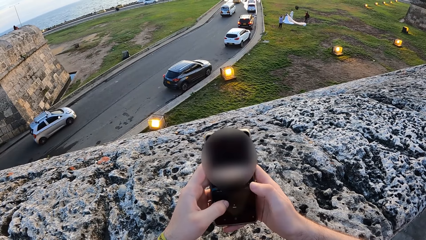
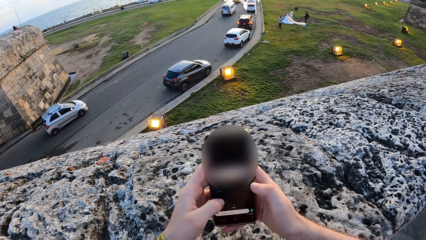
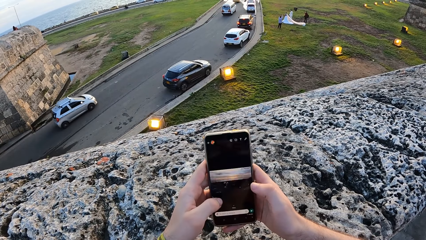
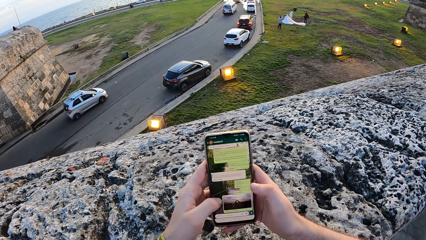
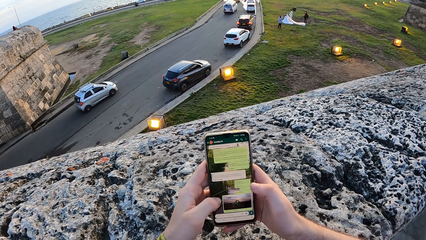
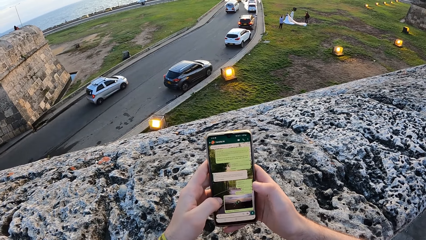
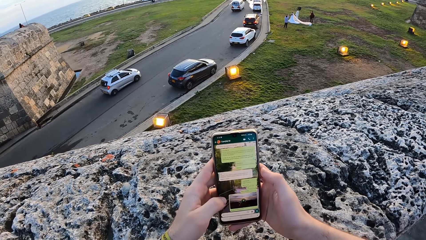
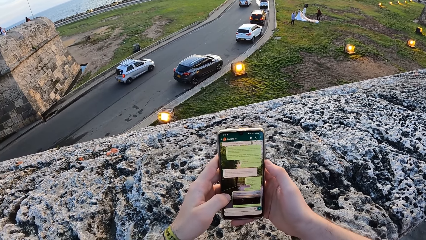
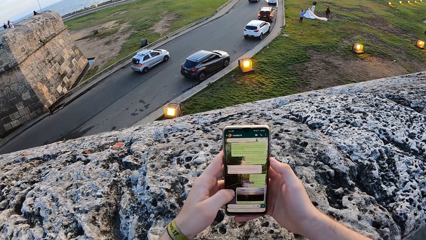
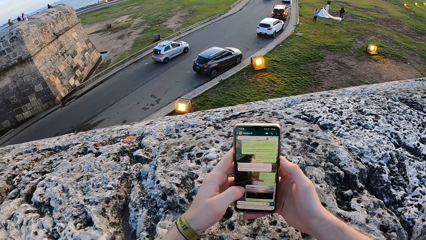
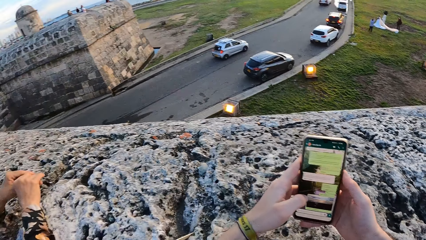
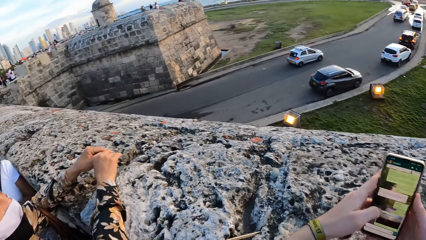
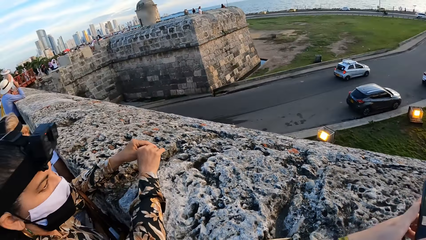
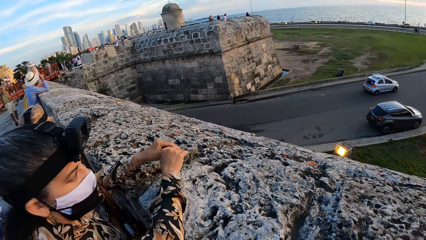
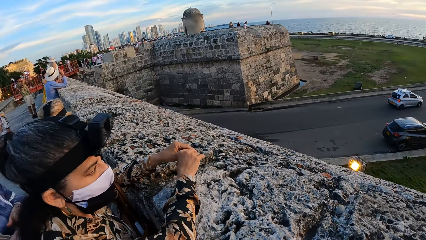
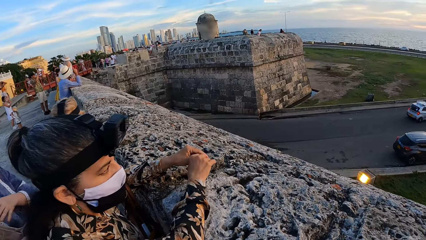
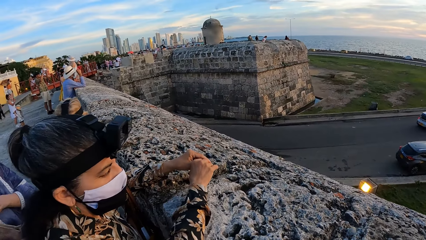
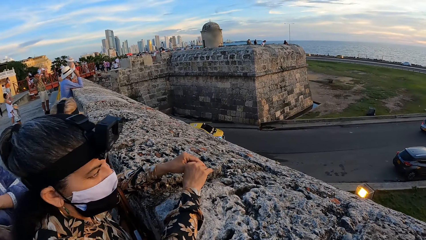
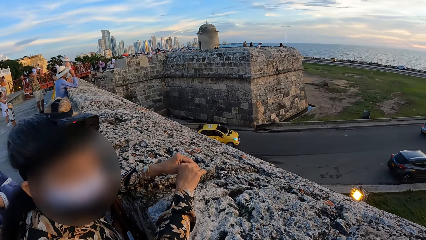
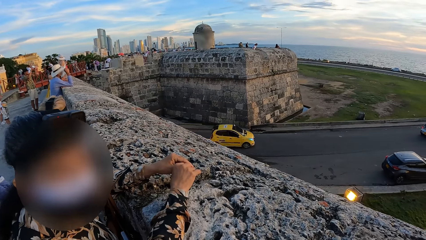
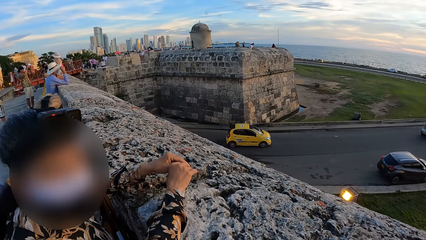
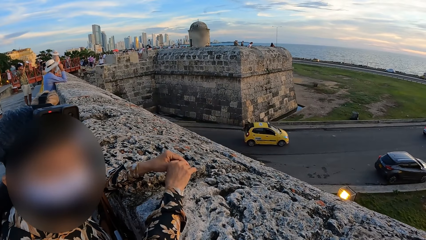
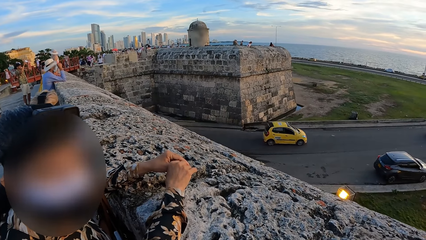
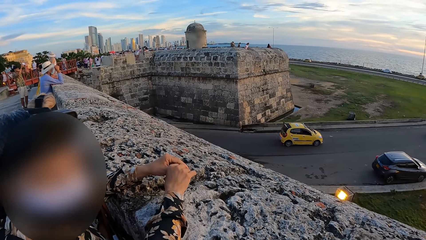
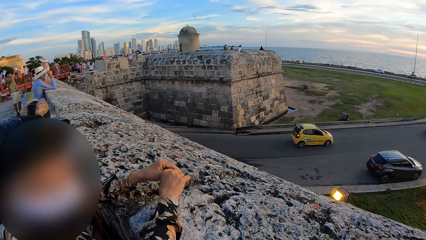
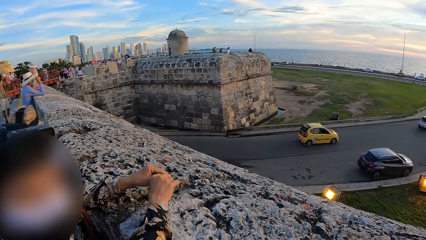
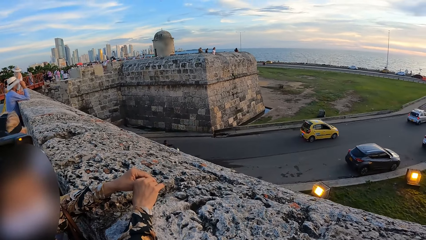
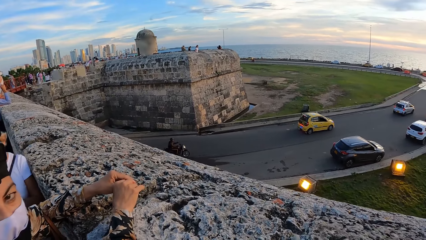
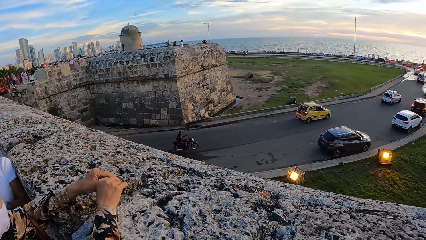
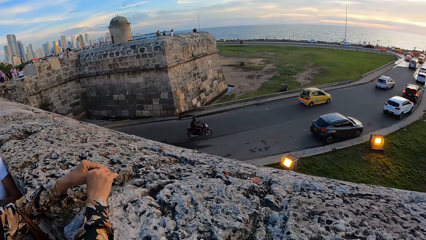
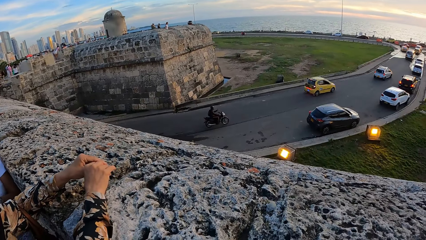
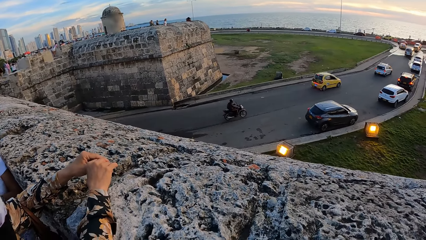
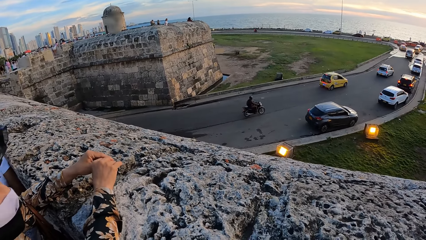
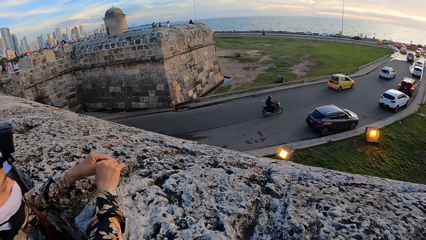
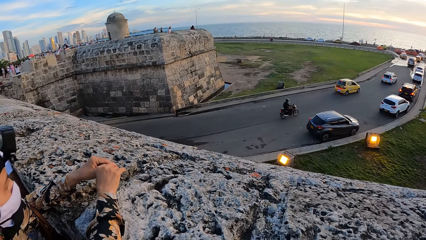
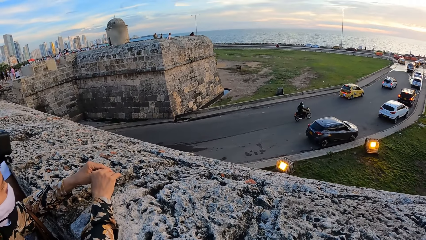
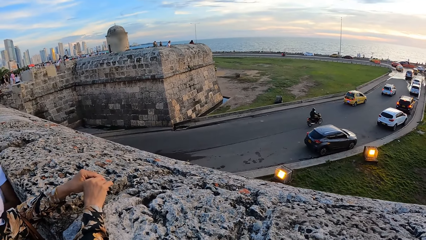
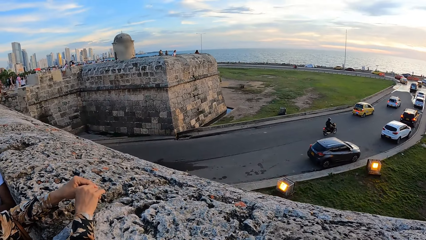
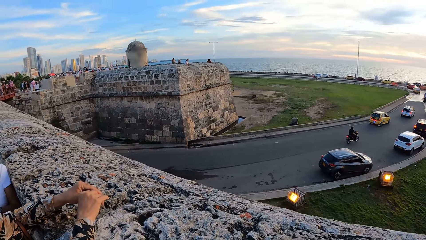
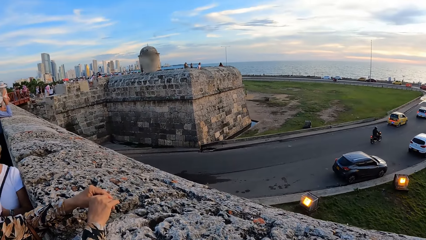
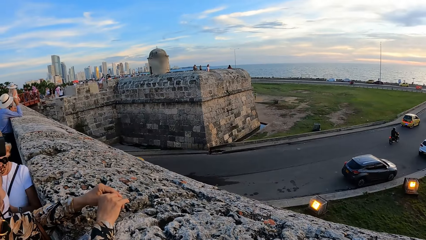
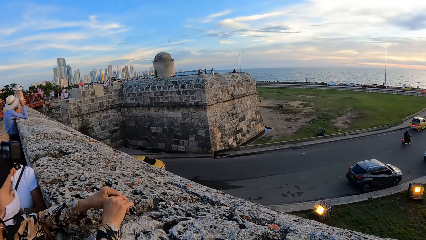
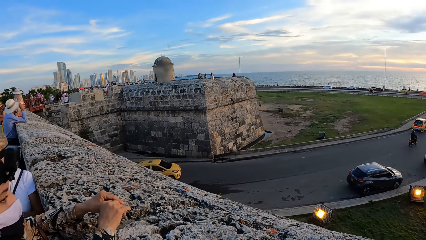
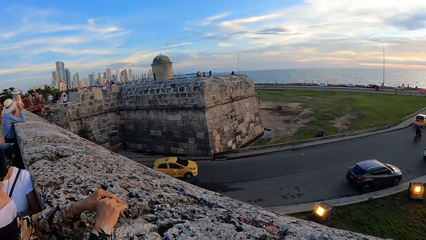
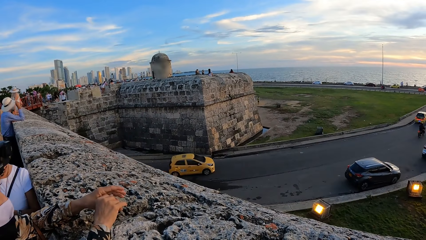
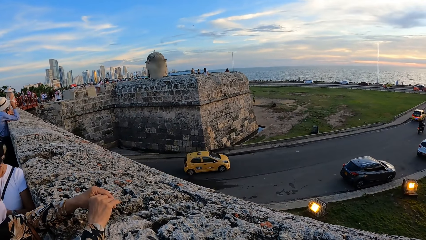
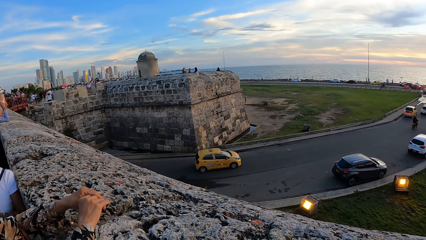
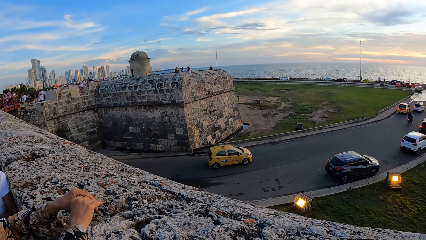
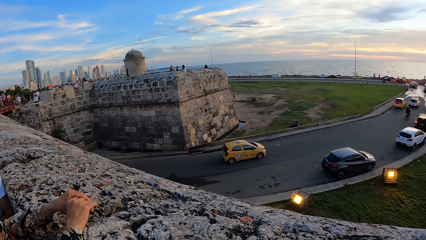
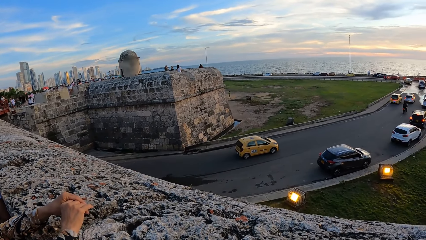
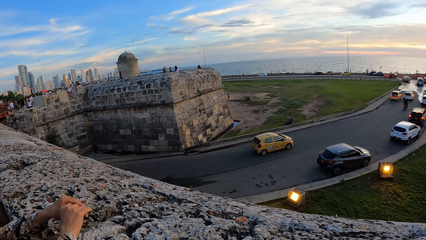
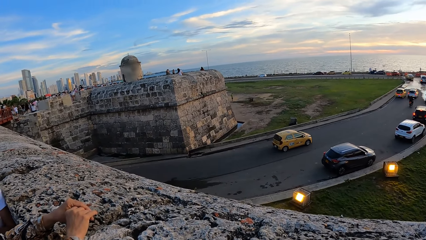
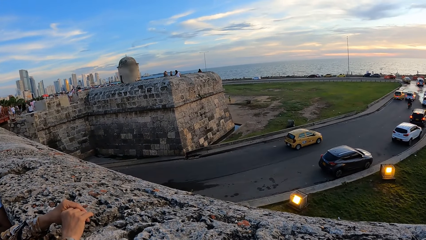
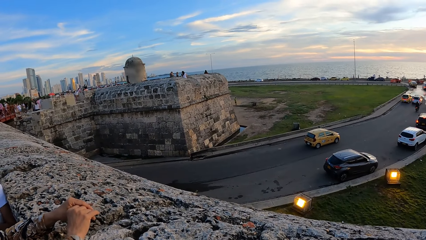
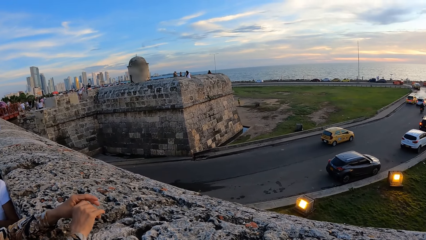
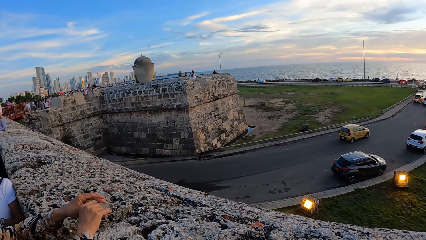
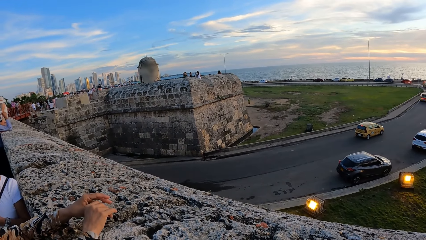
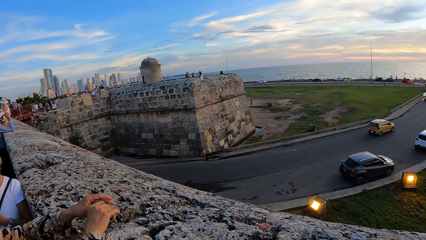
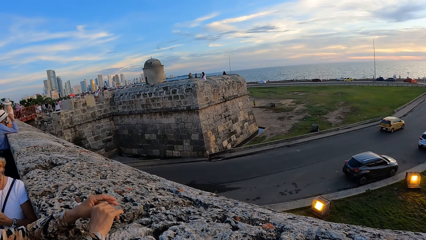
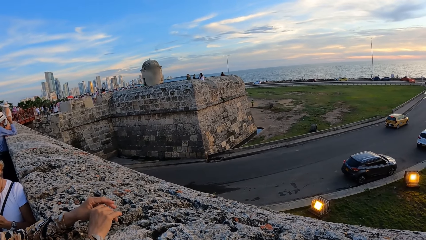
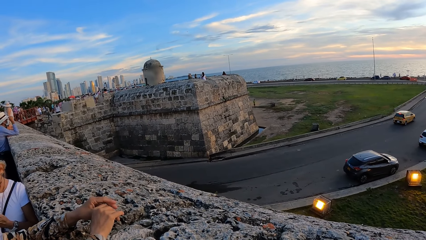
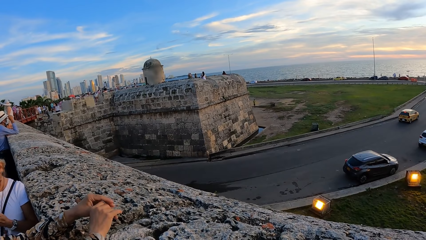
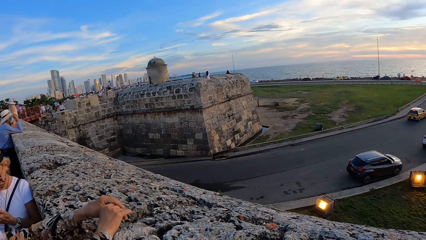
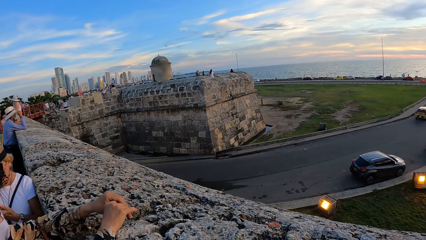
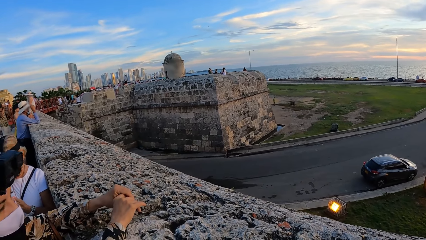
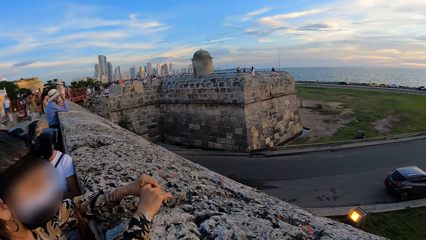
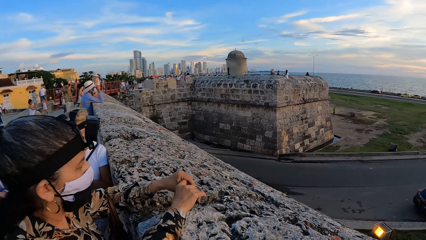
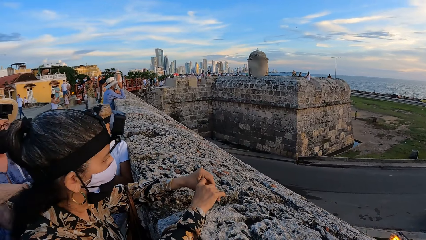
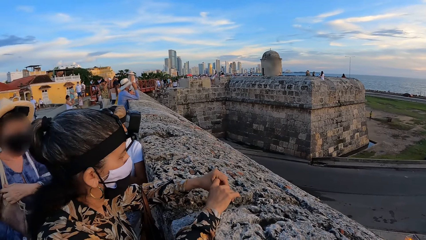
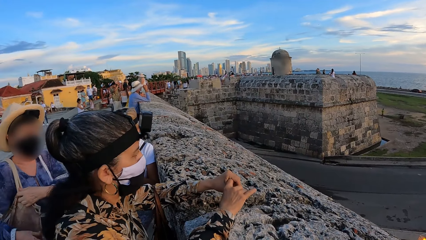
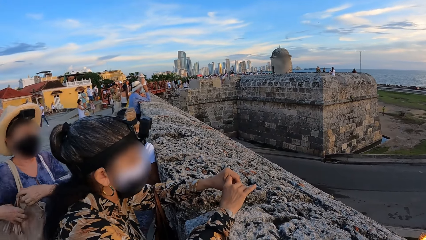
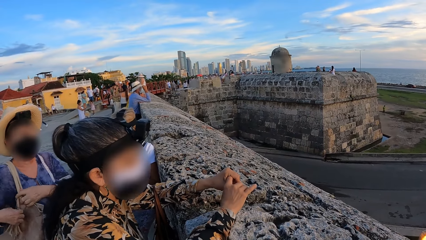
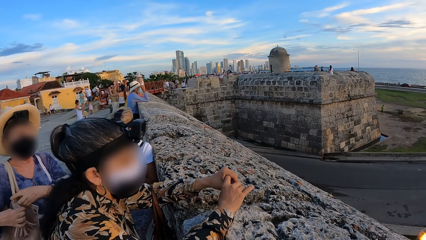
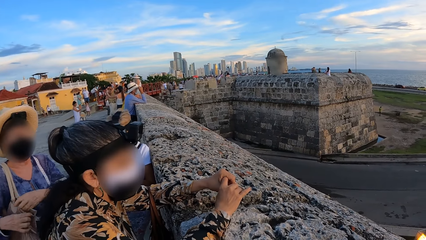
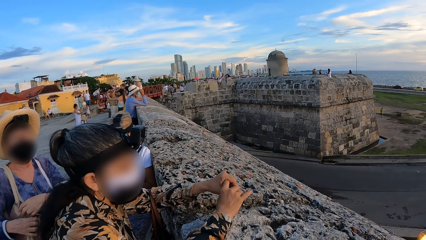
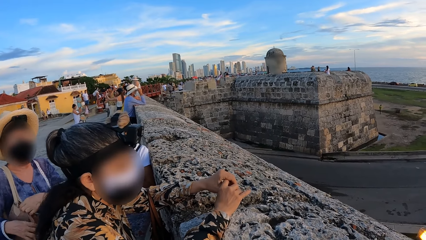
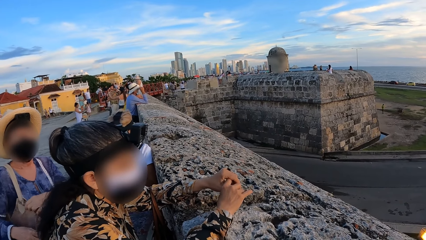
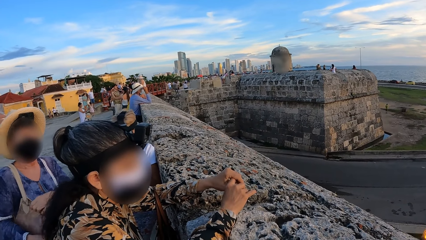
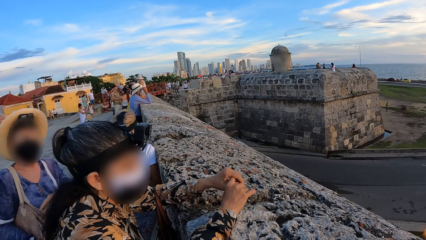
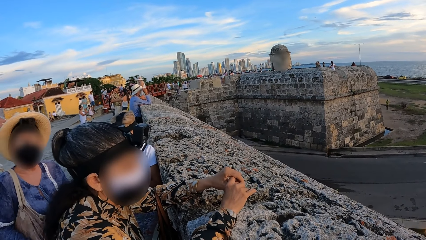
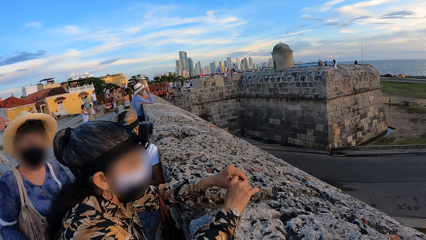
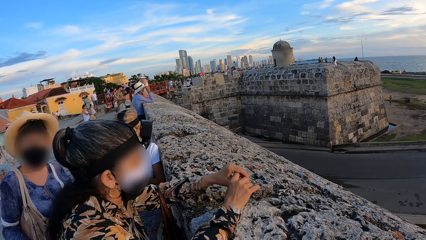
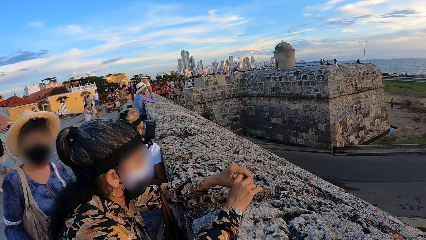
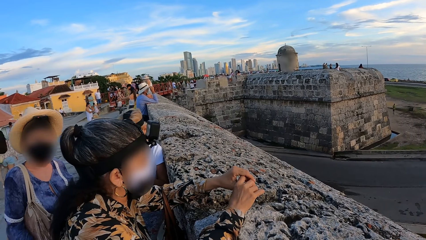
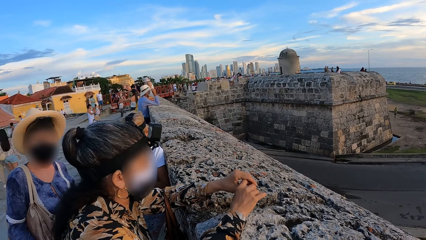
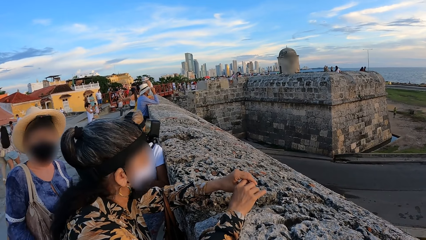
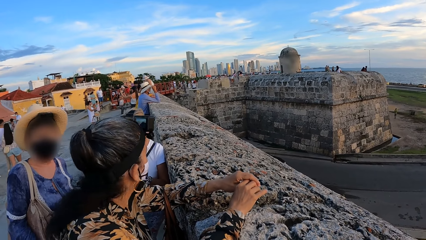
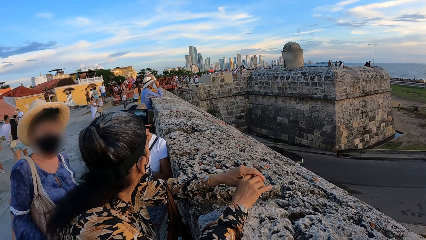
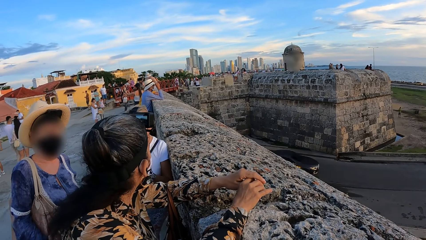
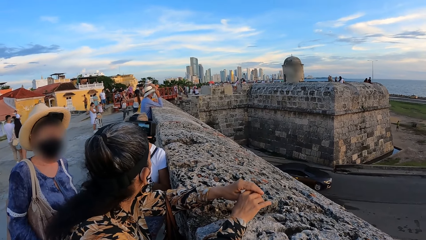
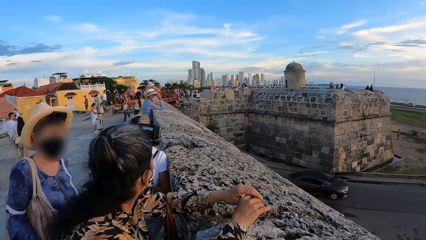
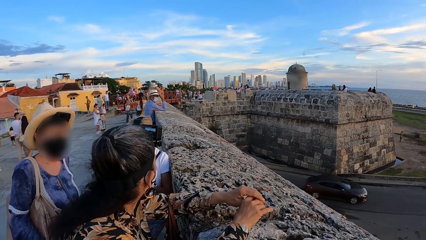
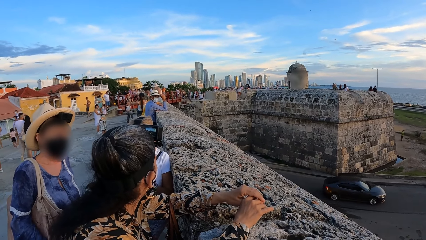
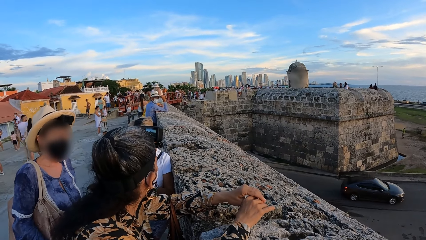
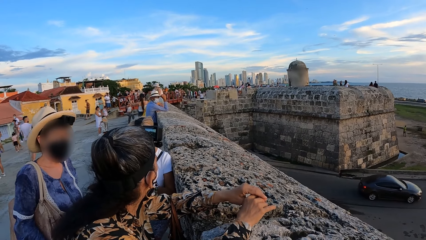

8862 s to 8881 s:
The camera wearer looks at a lady. They look around. They look at the lady. A woman holds a bag on her shoulder with both hands. The camera wearer looks at another lady. The woman interacts with another woman and the camera wearer.
